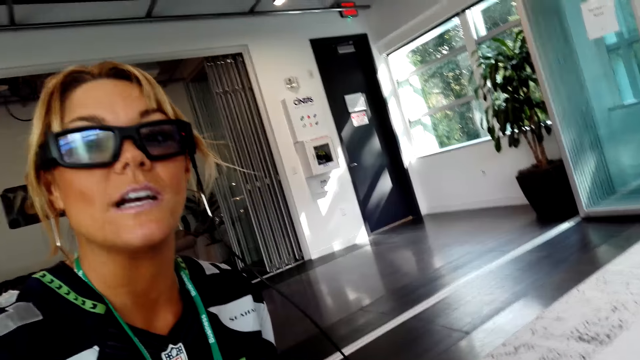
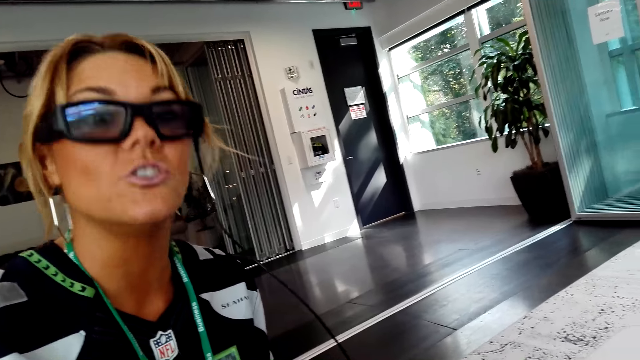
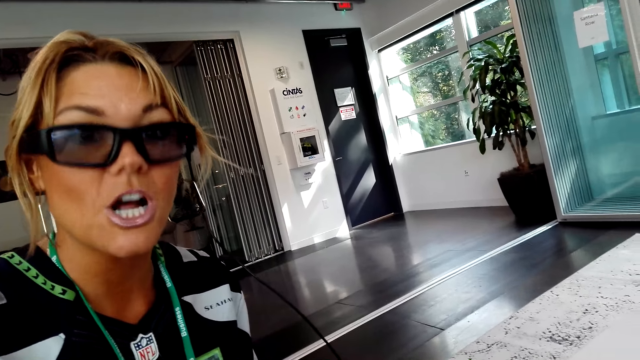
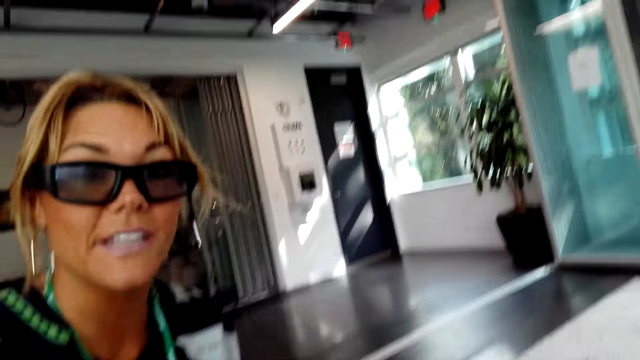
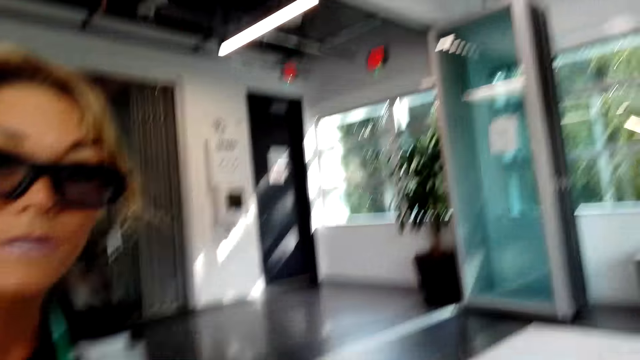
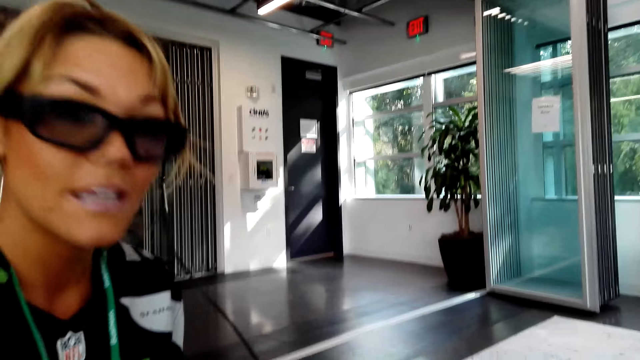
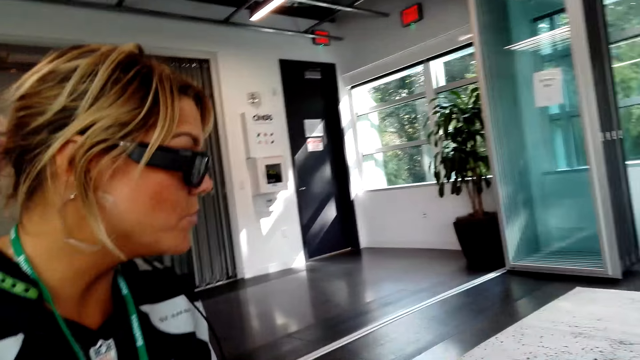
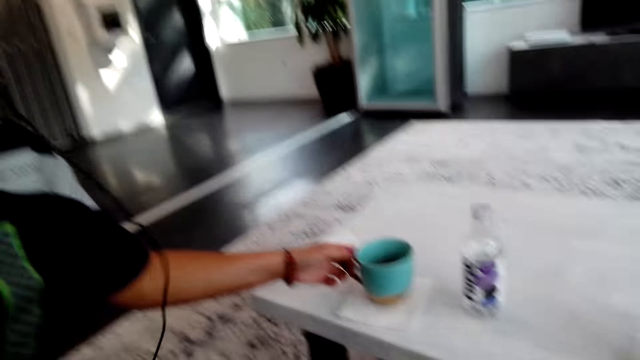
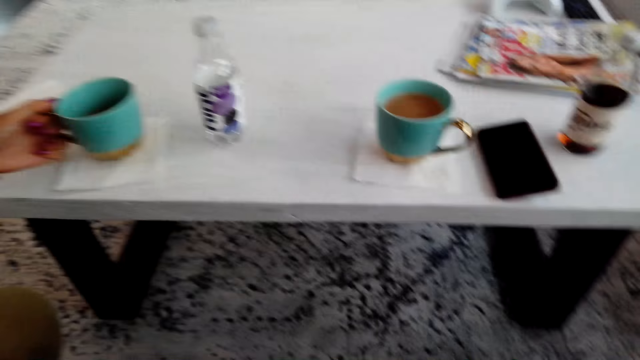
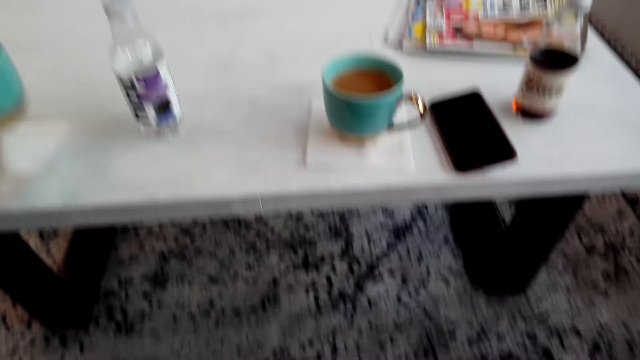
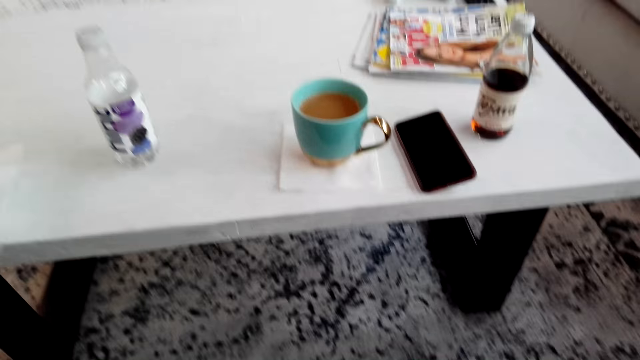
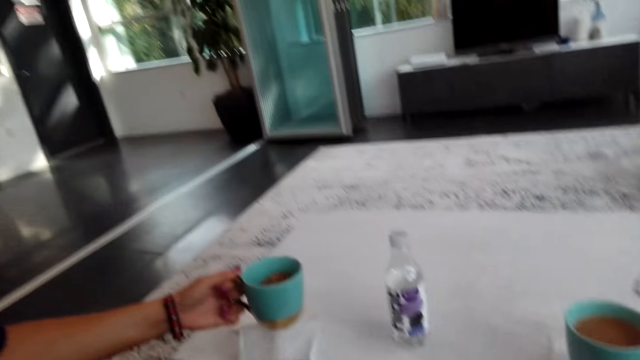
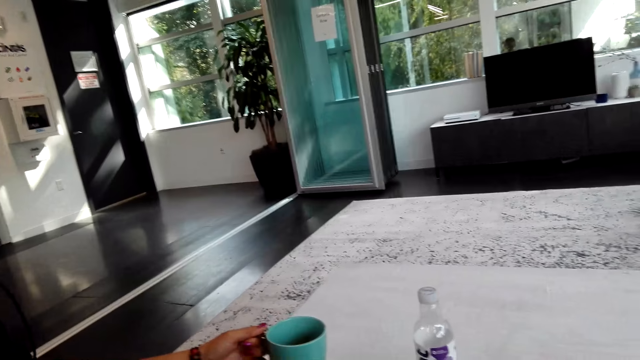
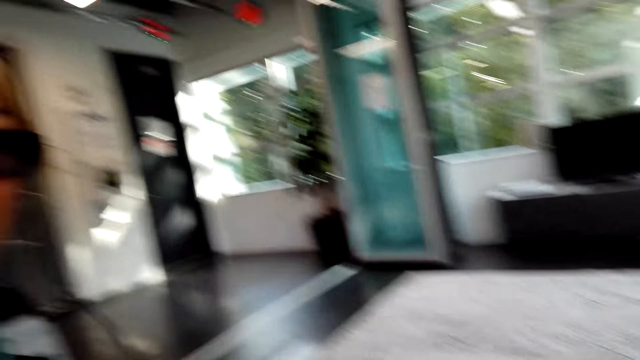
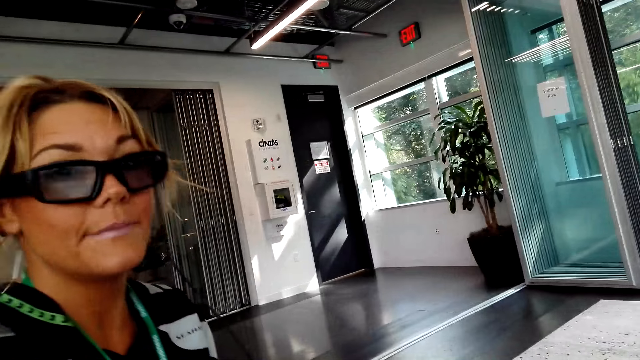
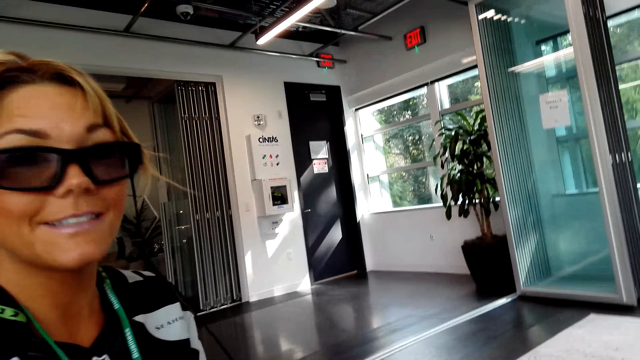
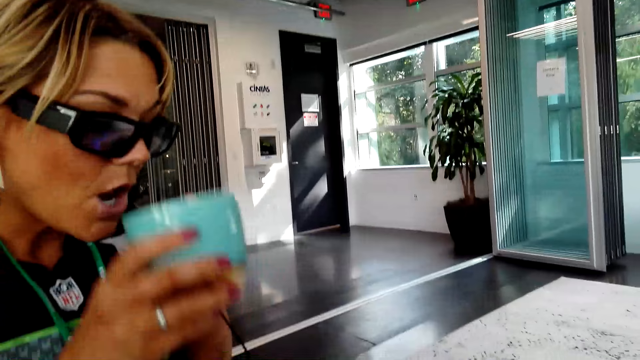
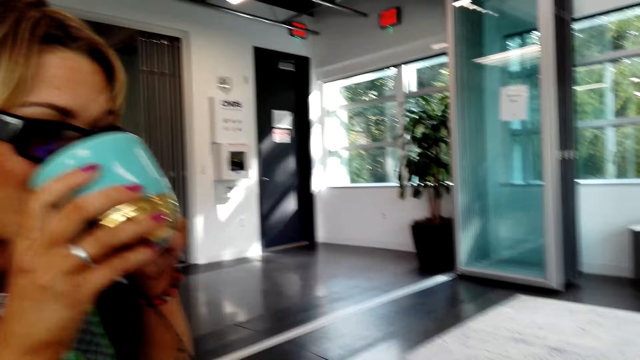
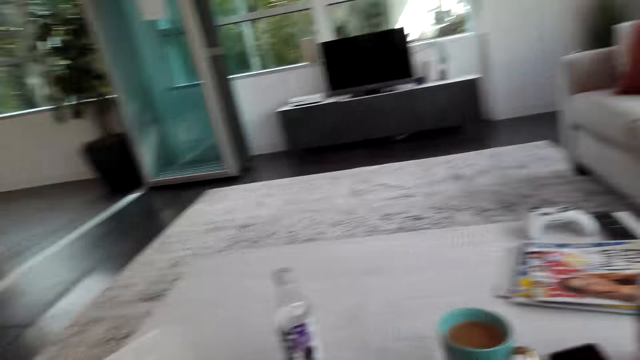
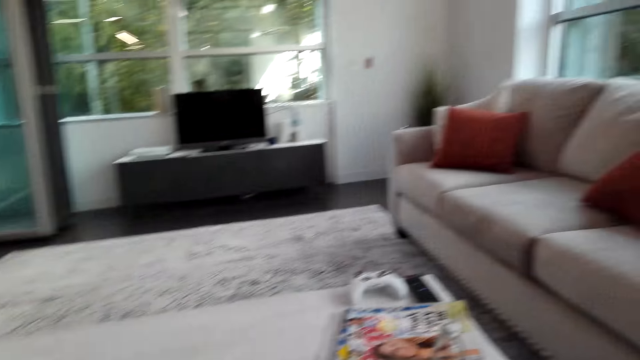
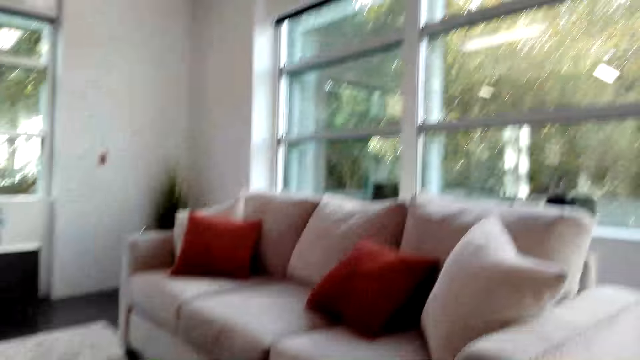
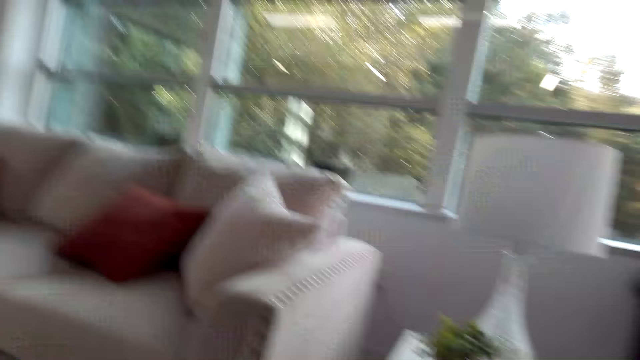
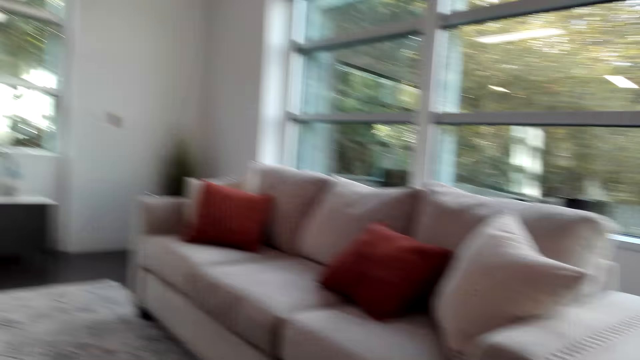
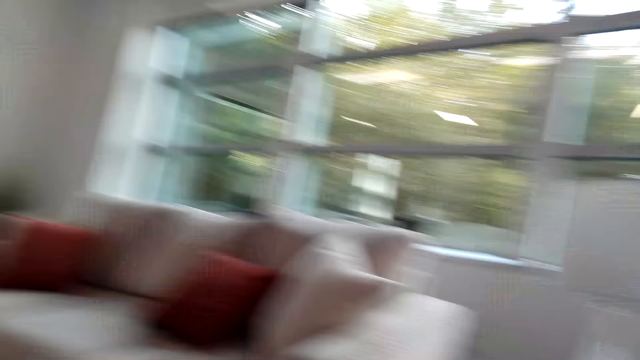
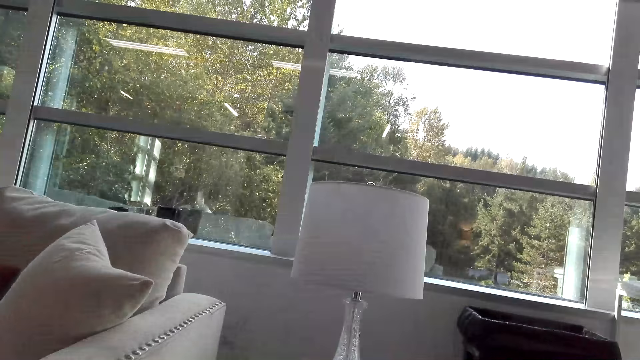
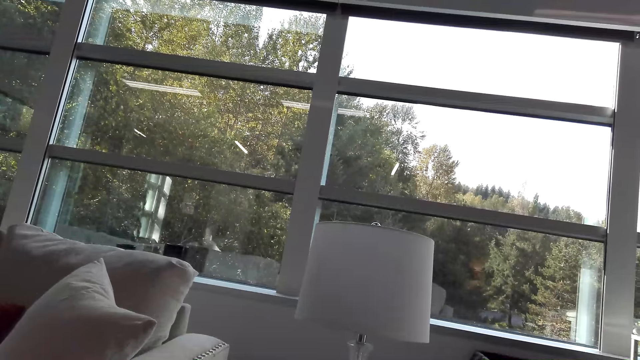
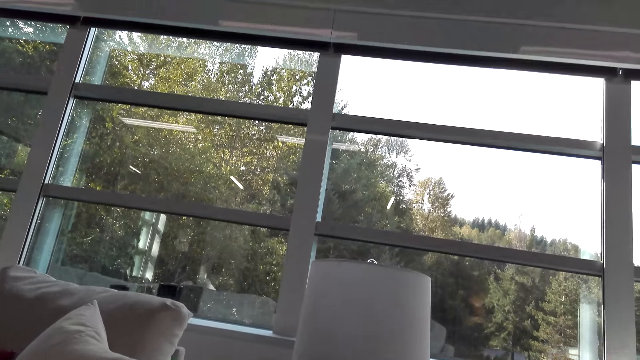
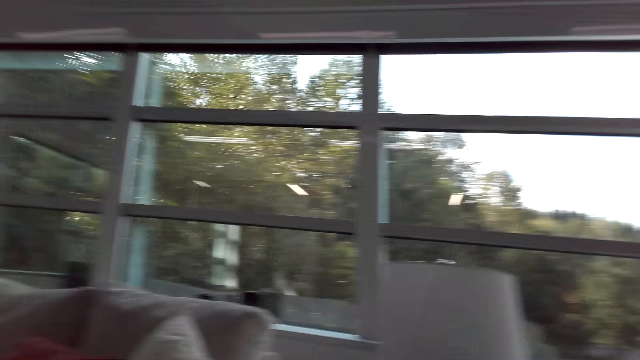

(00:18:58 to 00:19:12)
A lady takes a cup of coffee from the table. The lady interacts with the camera wearer. The lady sips the cup of coffee. The camera wearer interacts with the lady.

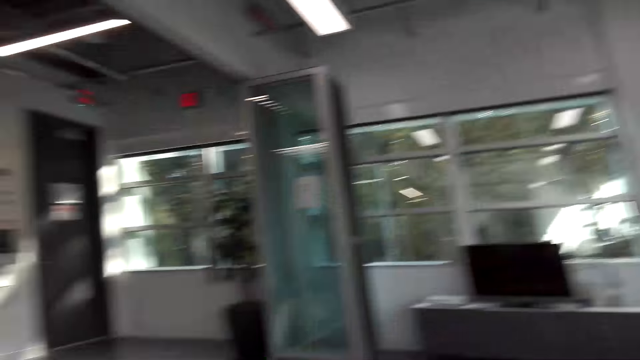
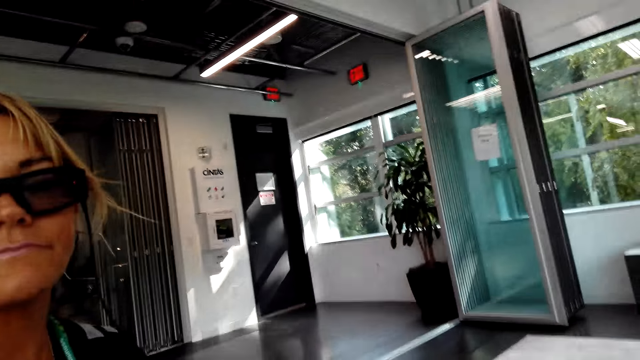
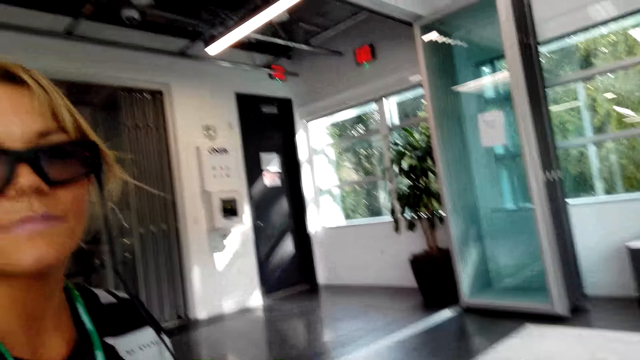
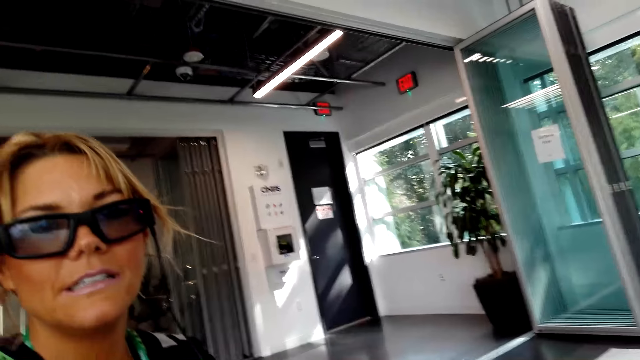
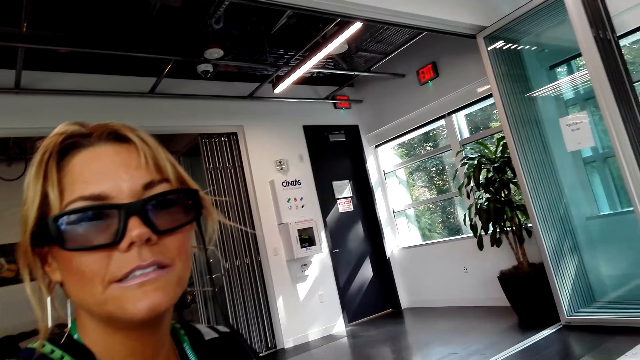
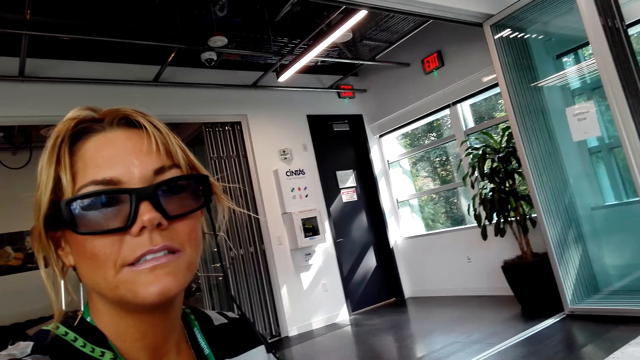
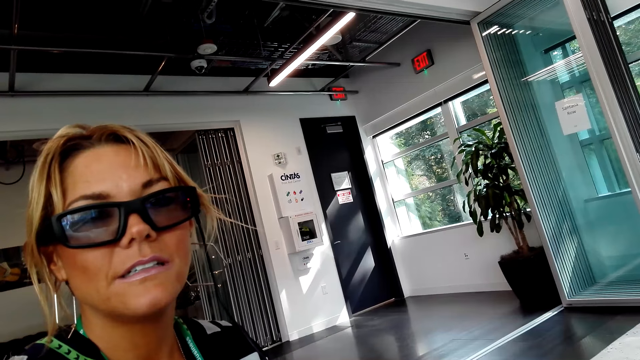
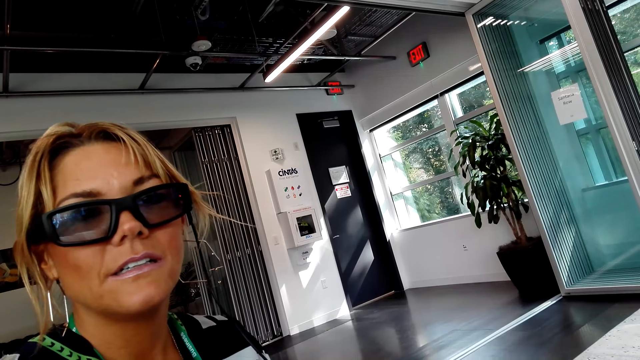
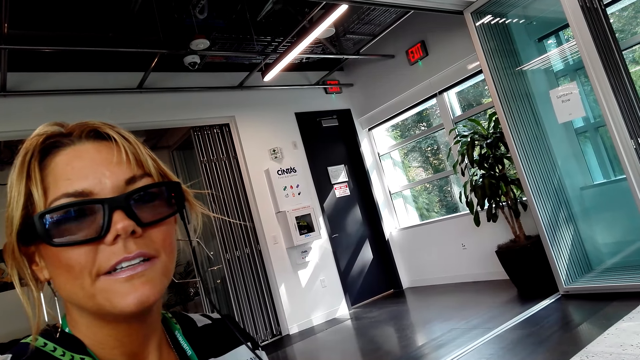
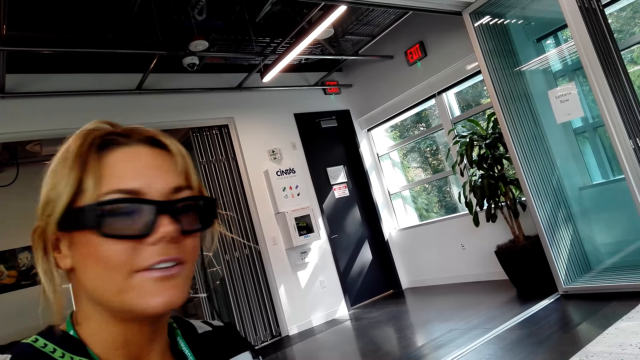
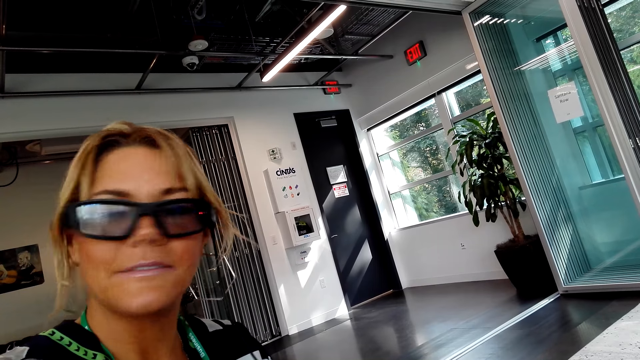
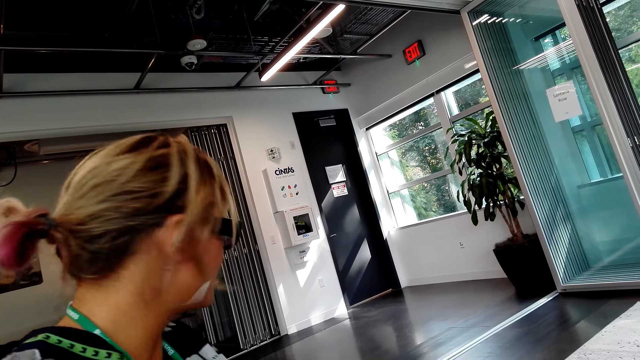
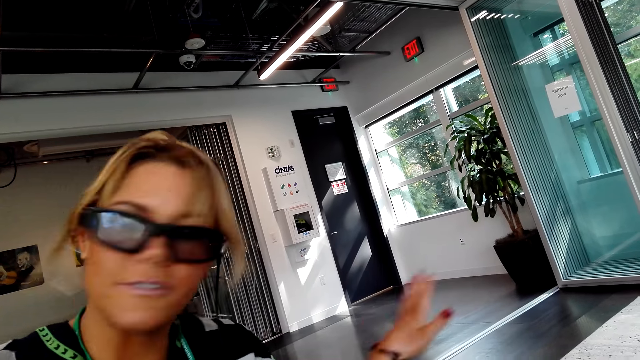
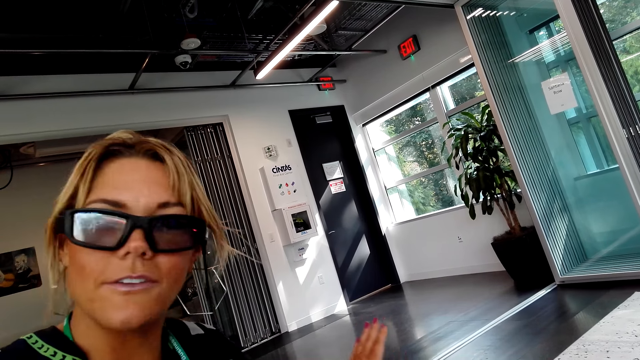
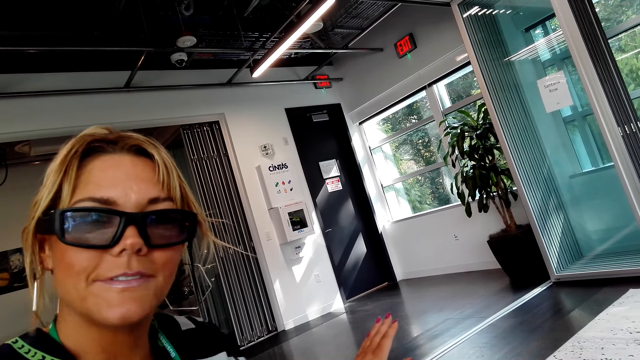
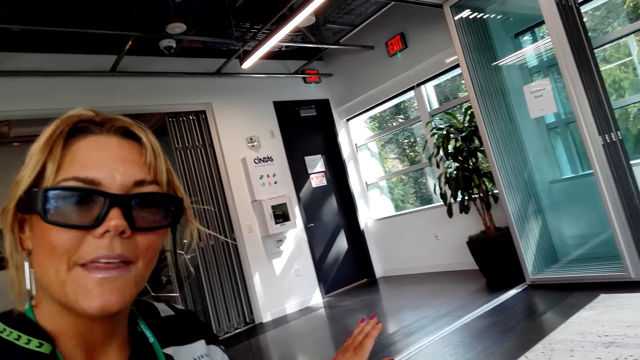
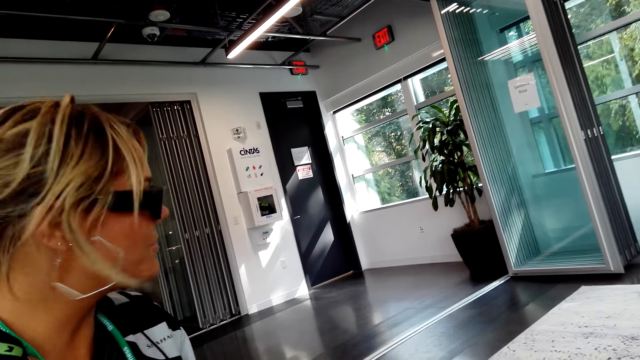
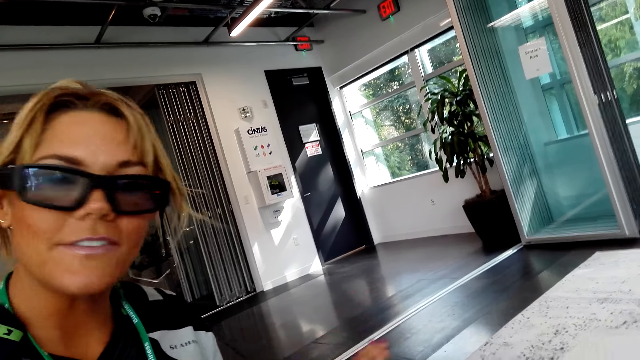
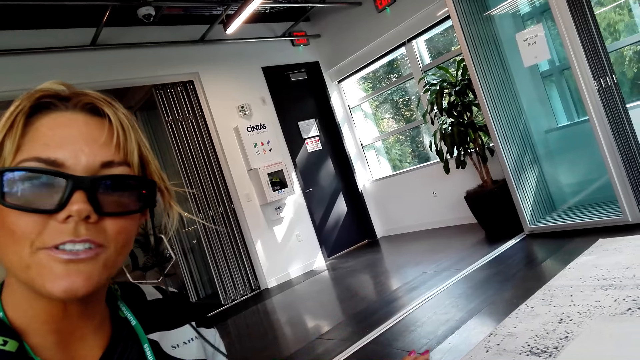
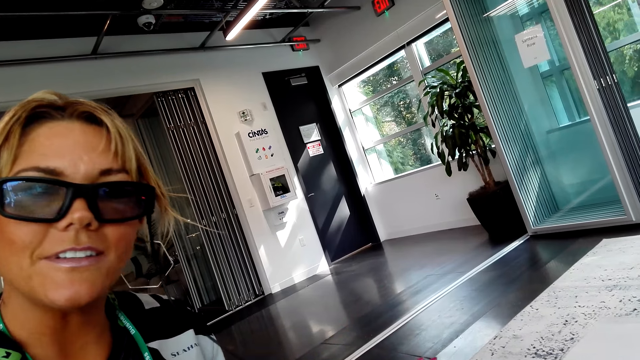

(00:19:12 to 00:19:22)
A lady interacts with the camera wearer.
